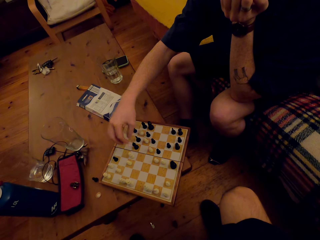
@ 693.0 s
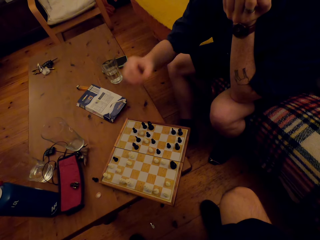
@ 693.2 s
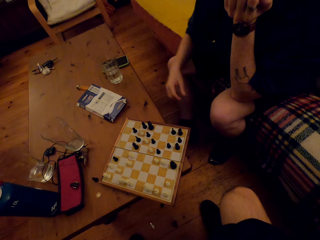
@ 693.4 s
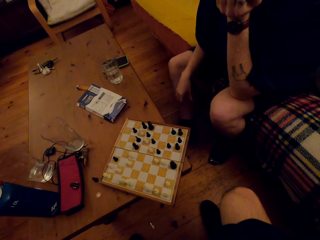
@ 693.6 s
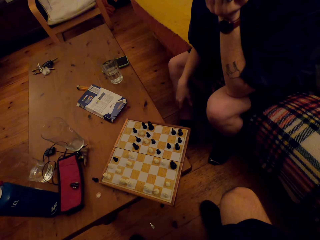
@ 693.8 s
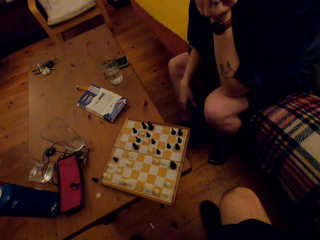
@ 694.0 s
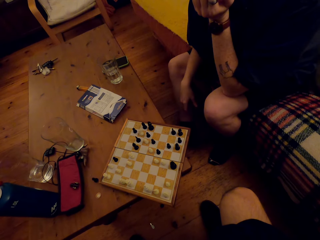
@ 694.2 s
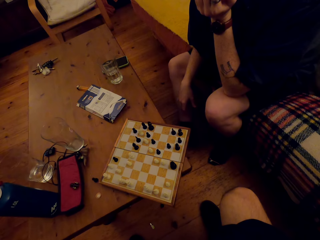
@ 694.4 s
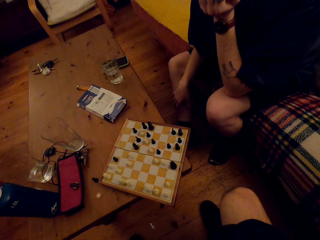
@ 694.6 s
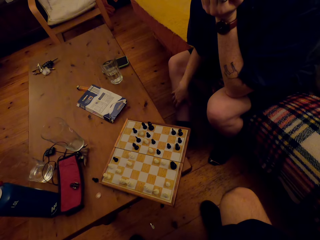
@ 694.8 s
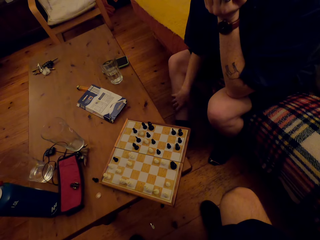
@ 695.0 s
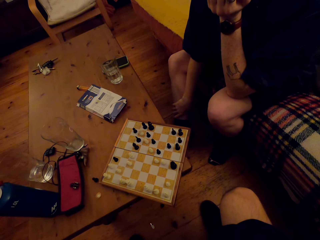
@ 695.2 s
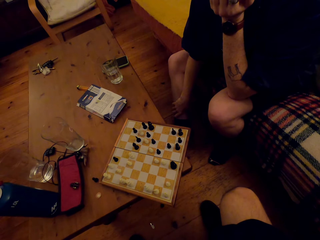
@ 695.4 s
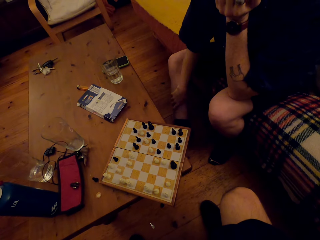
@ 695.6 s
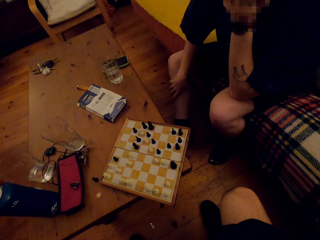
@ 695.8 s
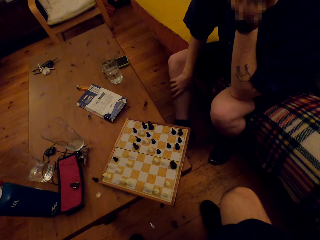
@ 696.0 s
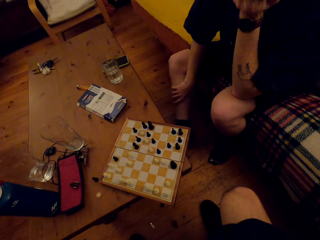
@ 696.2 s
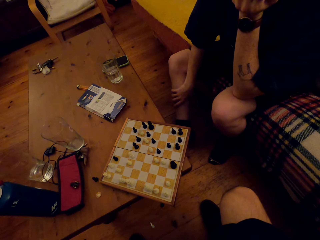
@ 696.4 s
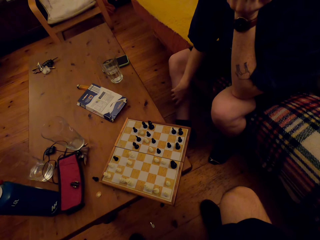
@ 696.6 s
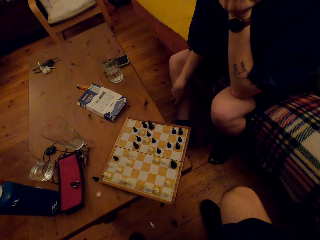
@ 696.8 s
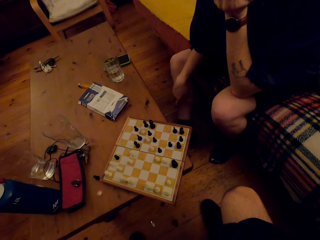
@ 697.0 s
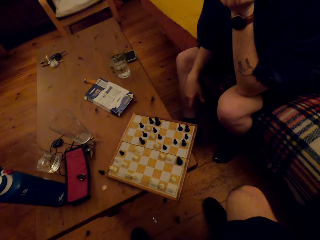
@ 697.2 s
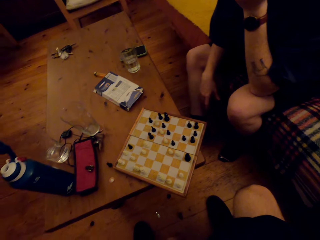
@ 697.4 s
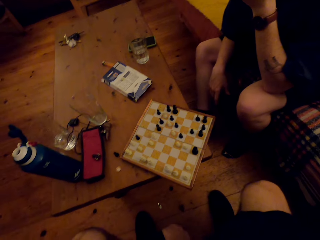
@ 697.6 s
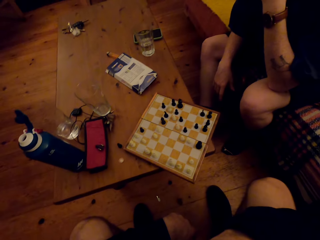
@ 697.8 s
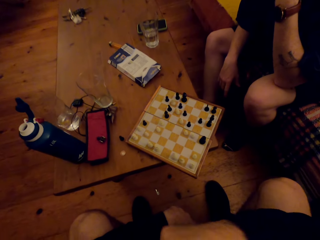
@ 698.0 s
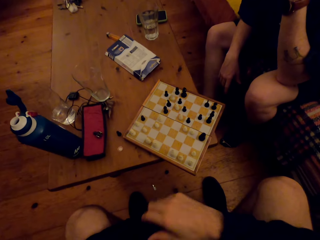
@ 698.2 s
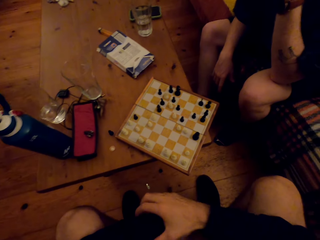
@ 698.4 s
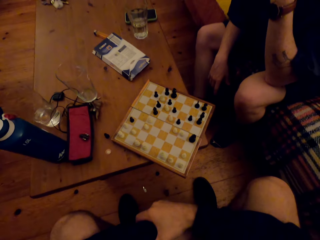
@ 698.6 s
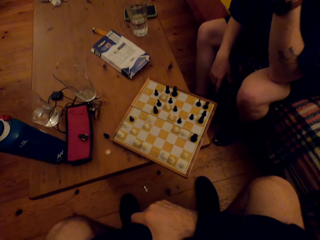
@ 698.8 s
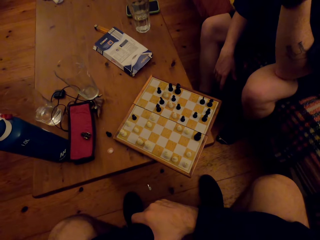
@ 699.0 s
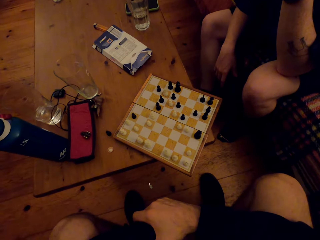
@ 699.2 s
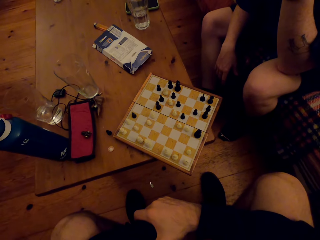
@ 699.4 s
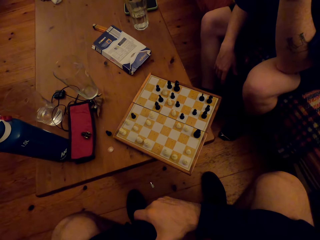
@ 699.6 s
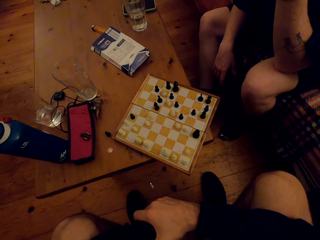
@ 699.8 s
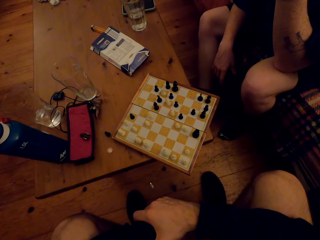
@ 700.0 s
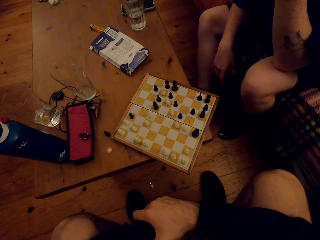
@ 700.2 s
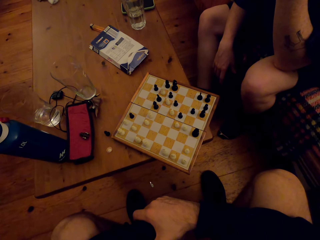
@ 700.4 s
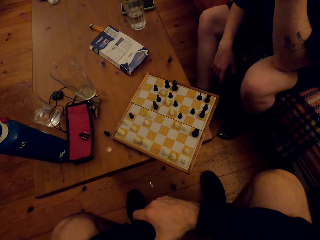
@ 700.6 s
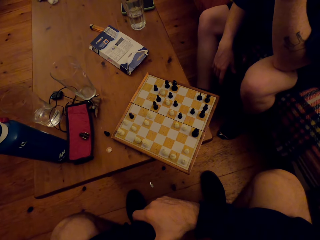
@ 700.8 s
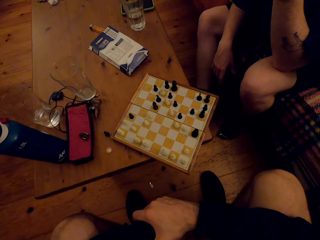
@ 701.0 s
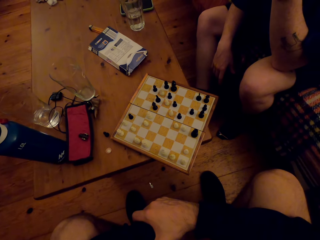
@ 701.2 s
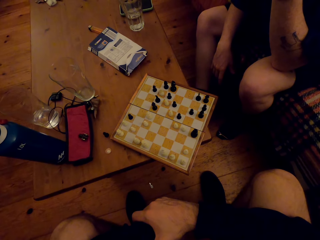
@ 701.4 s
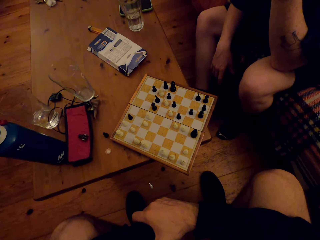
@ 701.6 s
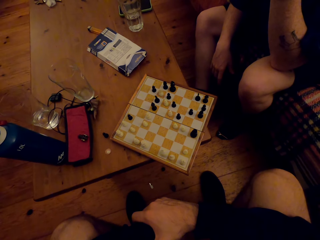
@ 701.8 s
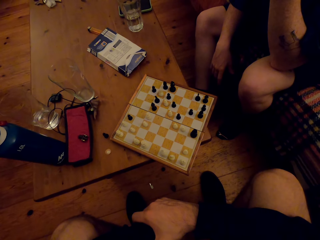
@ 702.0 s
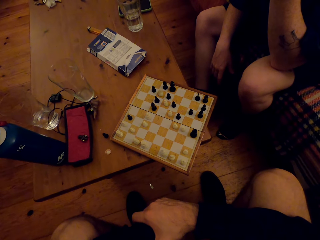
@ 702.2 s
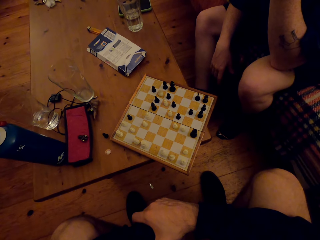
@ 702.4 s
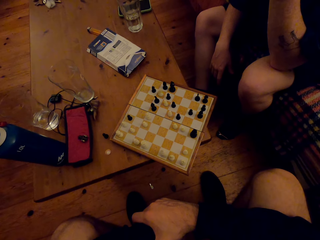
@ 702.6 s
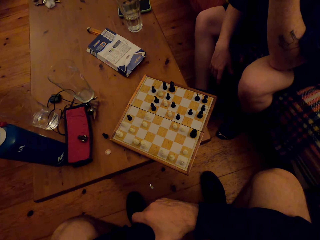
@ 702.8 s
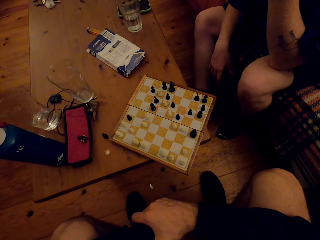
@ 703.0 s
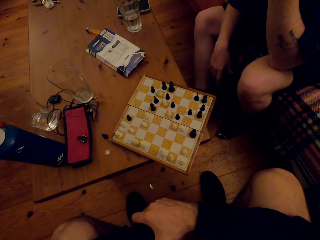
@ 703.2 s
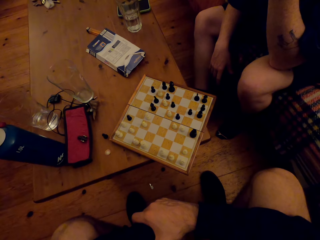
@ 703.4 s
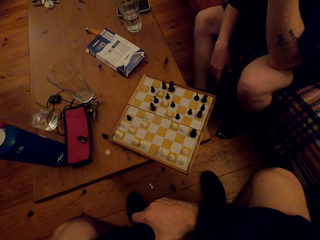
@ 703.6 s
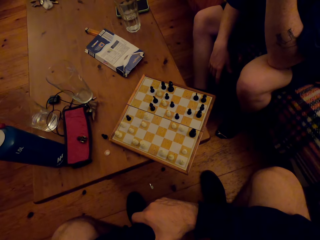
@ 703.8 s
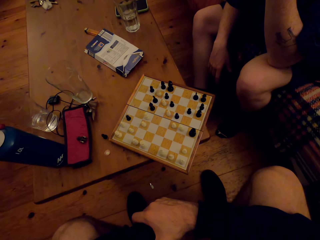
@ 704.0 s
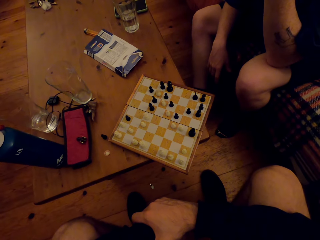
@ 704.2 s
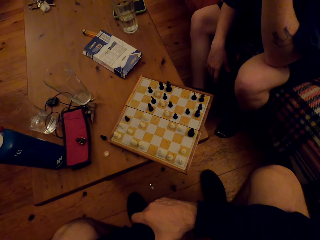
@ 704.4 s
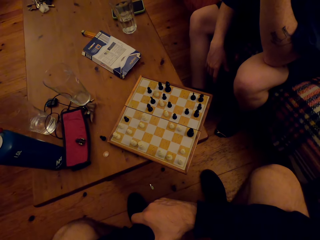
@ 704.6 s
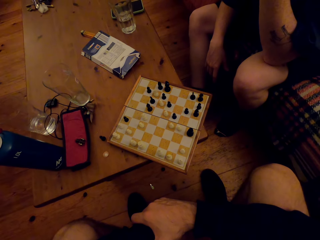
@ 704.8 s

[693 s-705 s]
The camera wearer looks at the chess game. The person looks at the chess game. The camera wearer looks around.

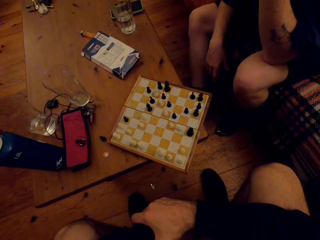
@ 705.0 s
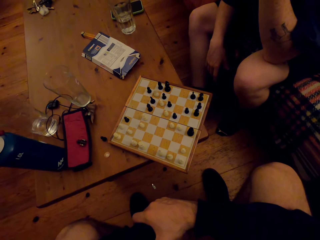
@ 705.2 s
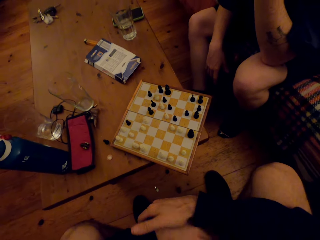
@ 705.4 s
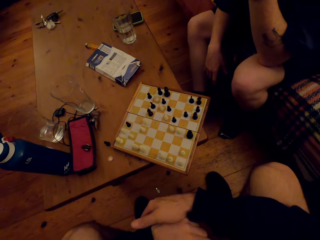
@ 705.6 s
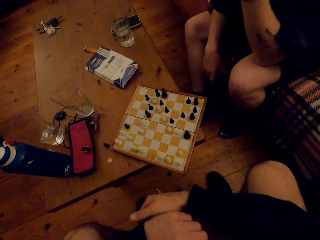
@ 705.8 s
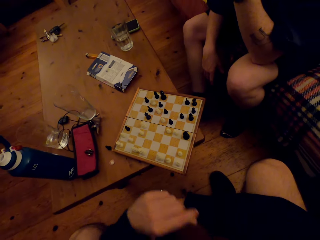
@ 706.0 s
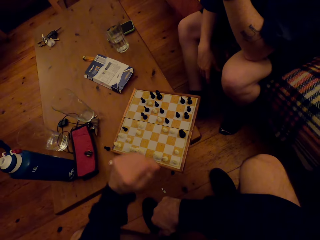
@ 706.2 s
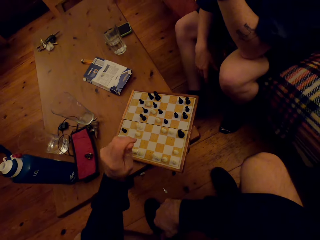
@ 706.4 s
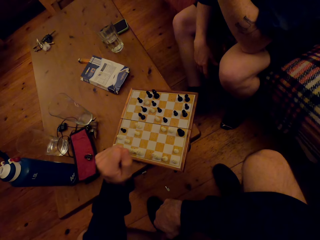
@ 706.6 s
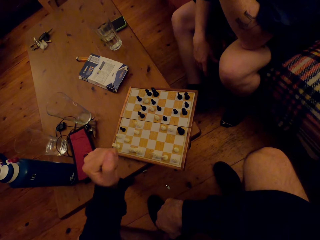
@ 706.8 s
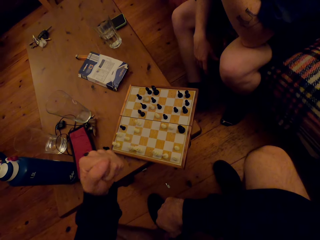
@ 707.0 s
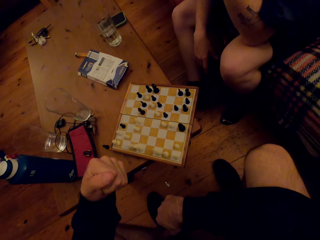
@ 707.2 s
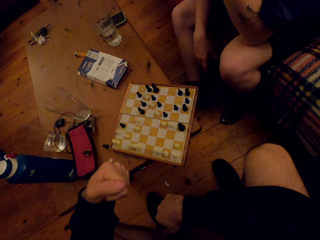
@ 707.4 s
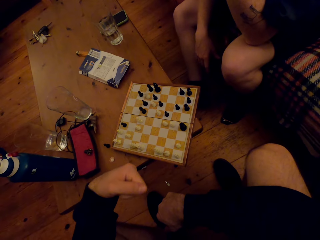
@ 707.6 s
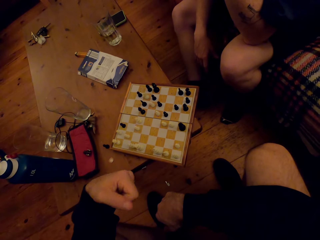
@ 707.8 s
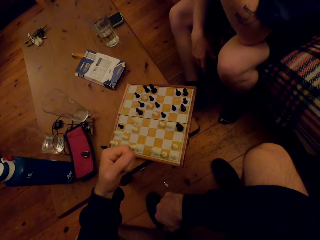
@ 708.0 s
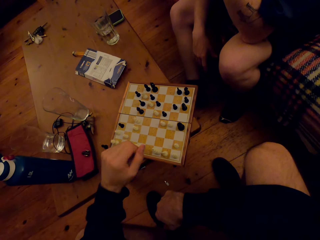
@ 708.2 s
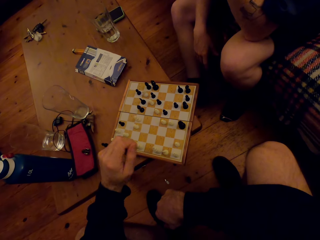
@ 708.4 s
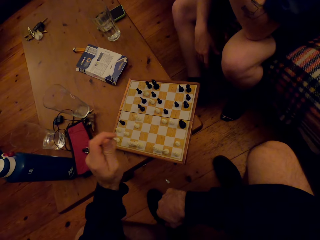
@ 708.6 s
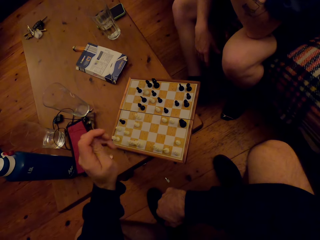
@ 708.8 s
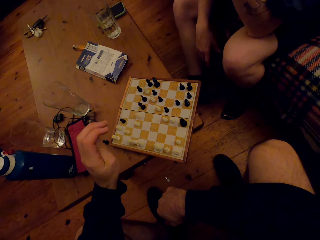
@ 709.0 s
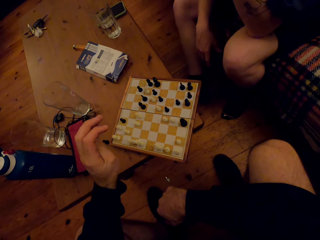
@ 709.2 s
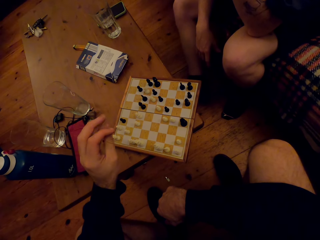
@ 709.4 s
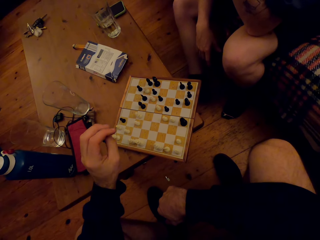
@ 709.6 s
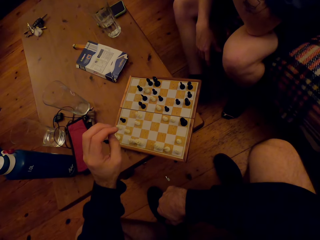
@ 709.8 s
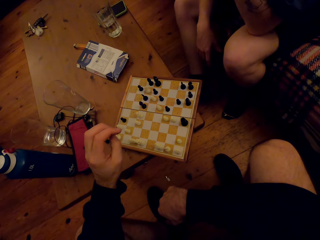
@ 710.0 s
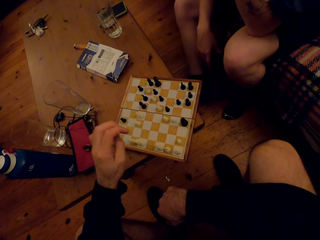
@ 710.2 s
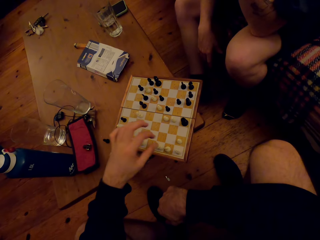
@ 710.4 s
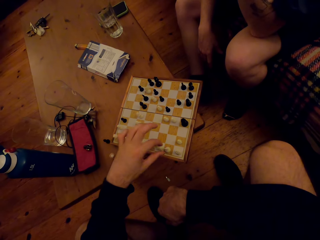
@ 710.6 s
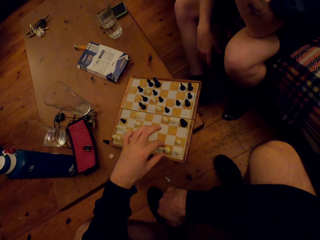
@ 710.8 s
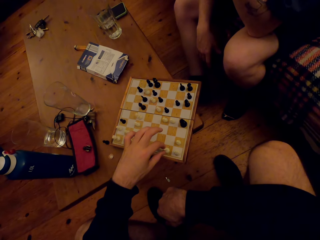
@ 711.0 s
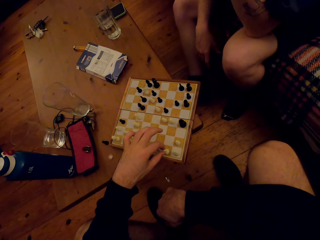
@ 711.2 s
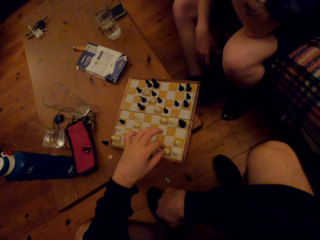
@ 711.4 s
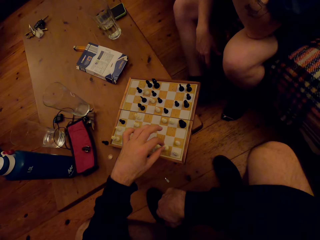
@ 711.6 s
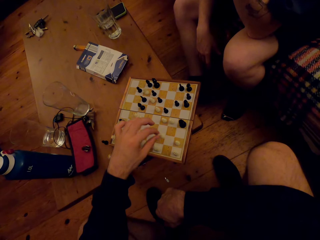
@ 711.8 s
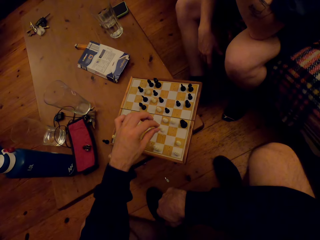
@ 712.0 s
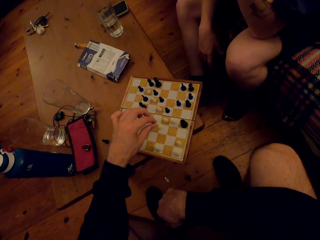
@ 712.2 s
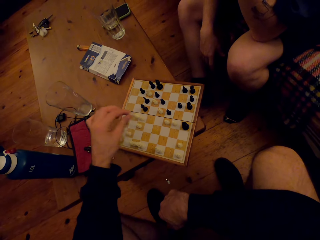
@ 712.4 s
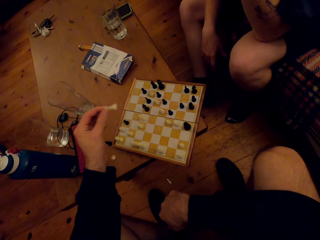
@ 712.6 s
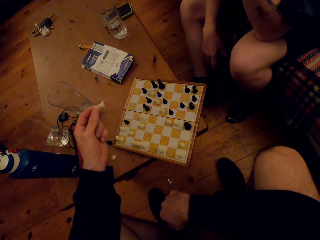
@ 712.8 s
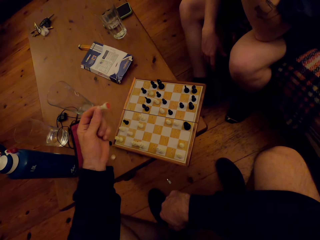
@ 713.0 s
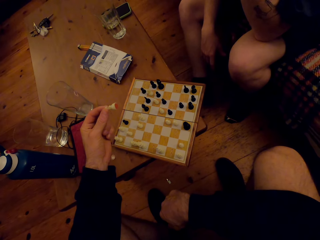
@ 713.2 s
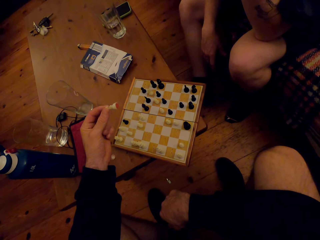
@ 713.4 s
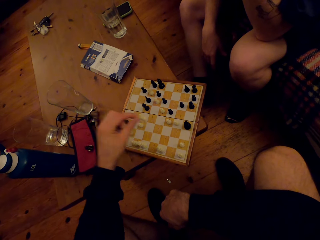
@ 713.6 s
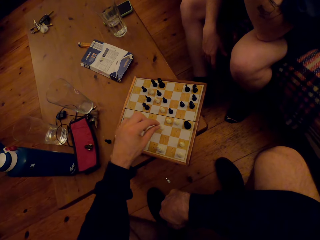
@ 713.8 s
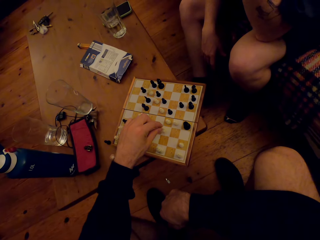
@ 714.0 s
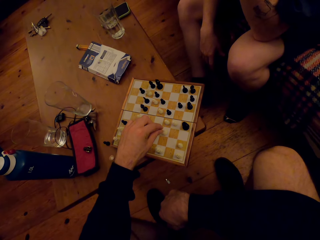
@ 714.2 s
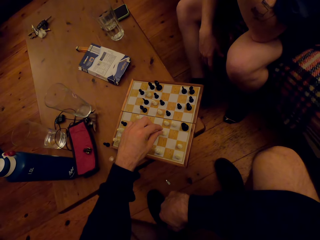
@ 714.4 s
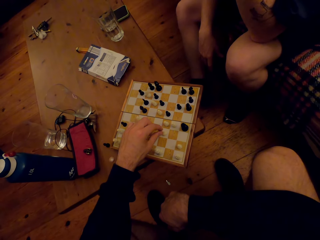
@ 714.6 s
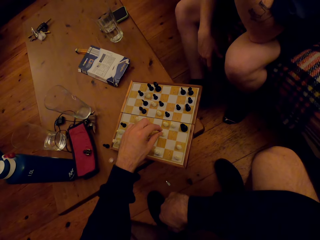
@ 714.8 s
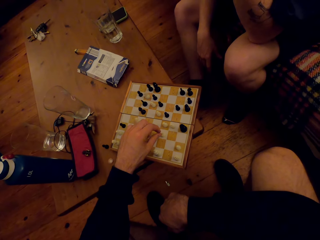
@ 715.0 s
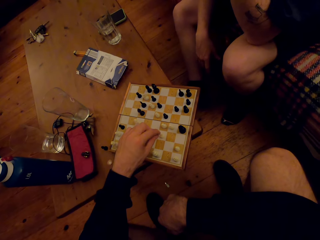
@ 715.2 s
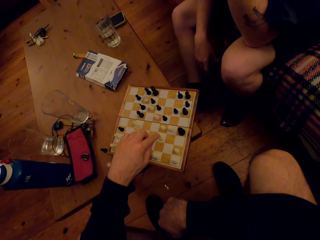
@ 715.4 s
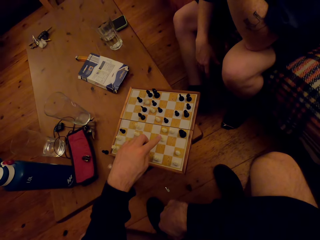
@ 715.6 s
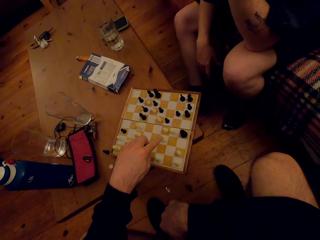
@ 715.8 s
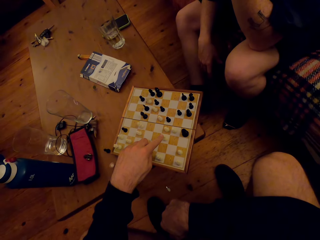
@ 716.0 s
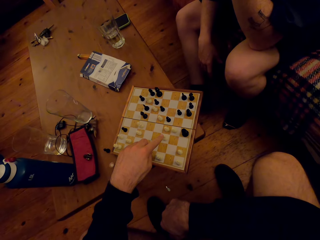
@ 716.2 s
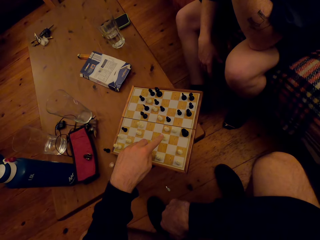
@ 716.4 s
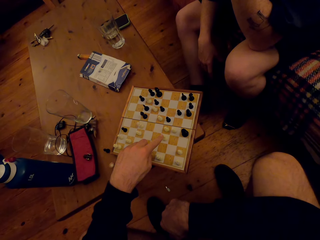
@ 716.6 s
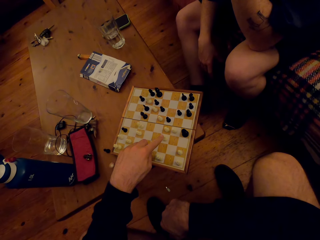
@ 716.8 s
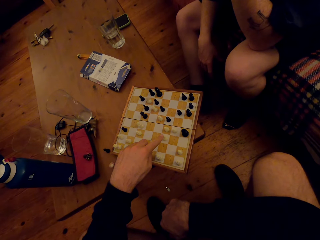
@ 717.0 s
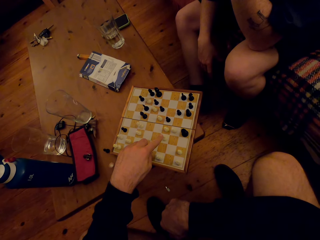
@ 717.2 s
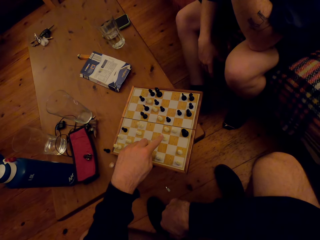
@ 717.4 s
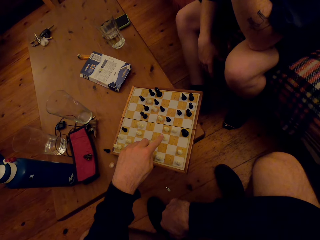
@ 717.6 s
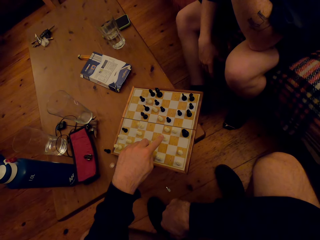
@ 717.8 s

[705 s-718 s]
The camera wearer plays the chess game. They move a pawn.
